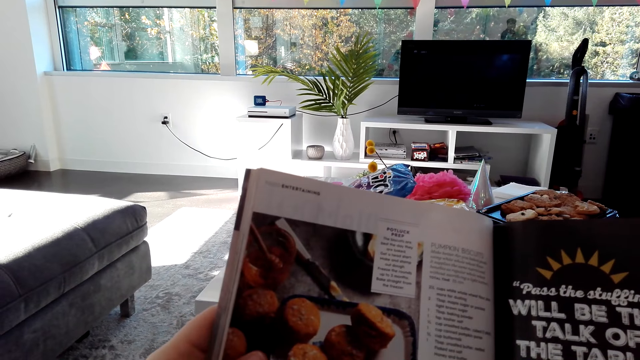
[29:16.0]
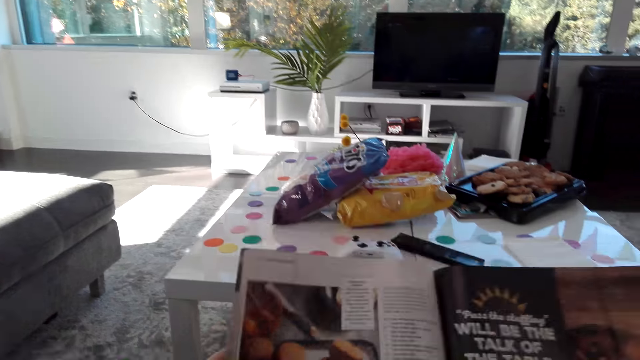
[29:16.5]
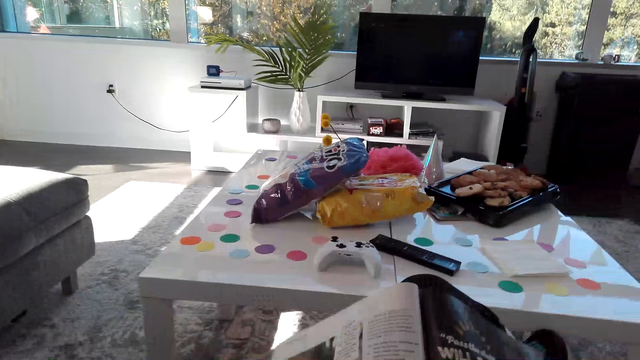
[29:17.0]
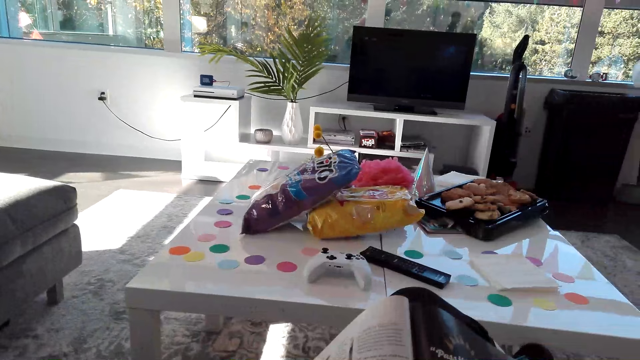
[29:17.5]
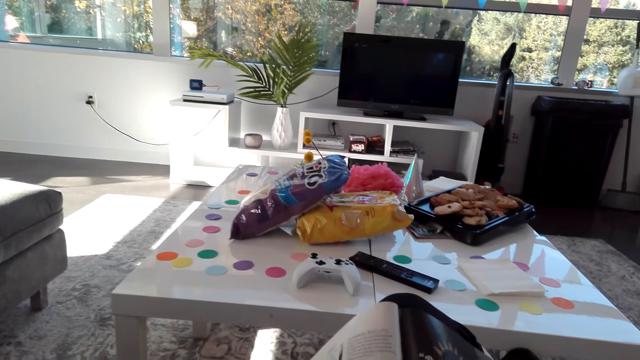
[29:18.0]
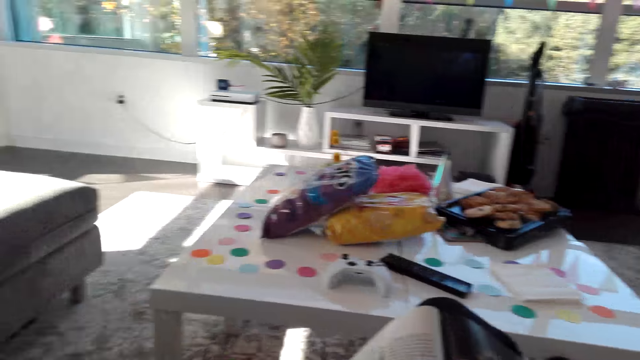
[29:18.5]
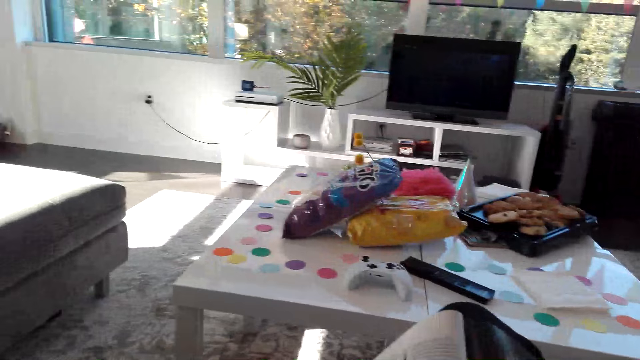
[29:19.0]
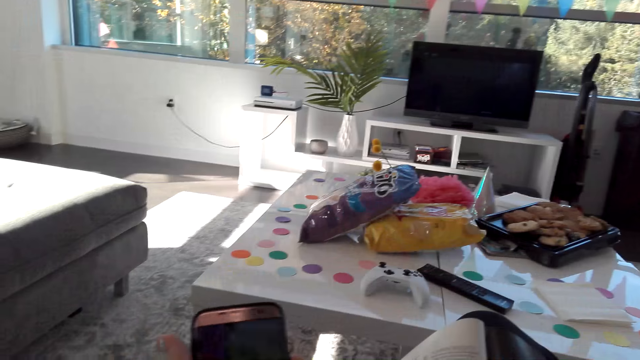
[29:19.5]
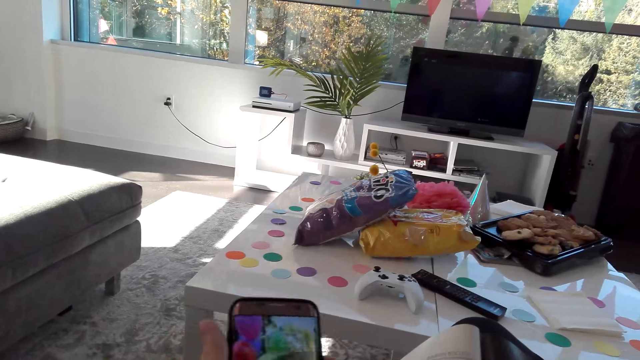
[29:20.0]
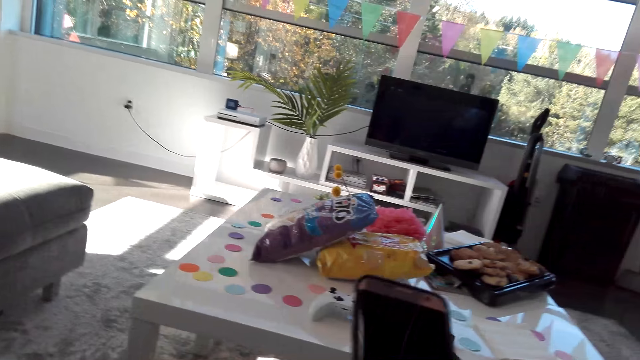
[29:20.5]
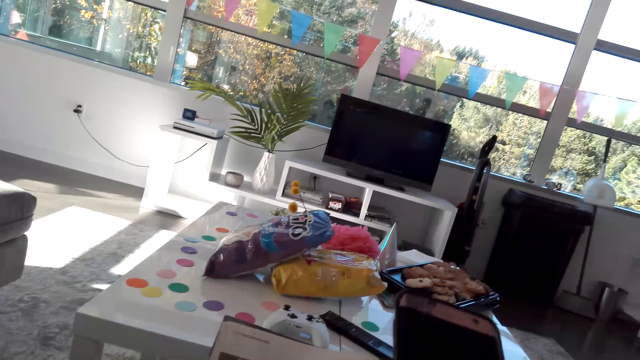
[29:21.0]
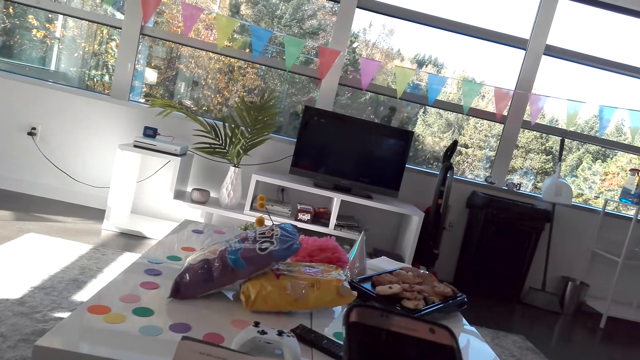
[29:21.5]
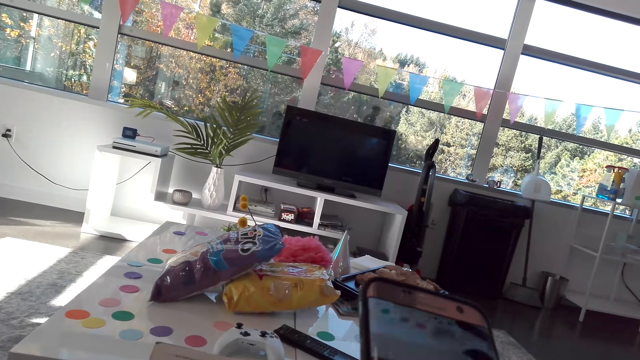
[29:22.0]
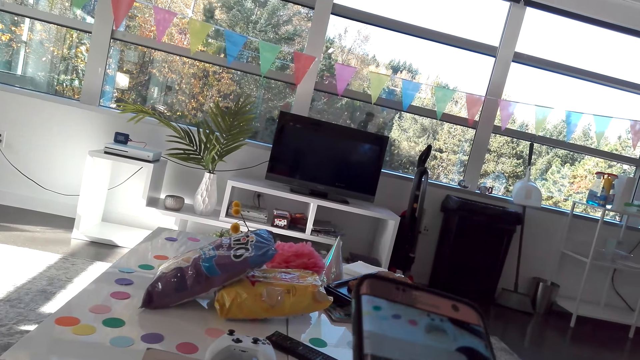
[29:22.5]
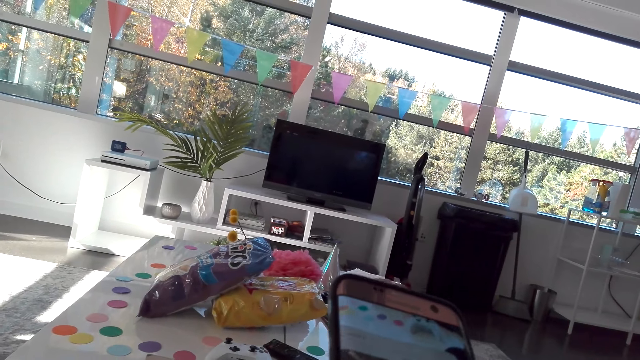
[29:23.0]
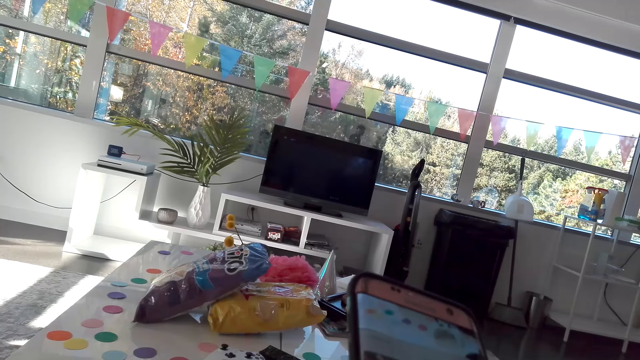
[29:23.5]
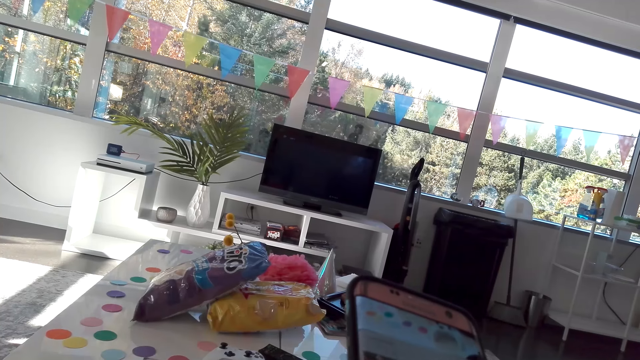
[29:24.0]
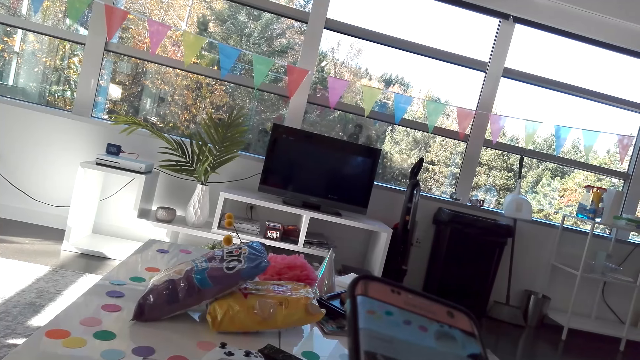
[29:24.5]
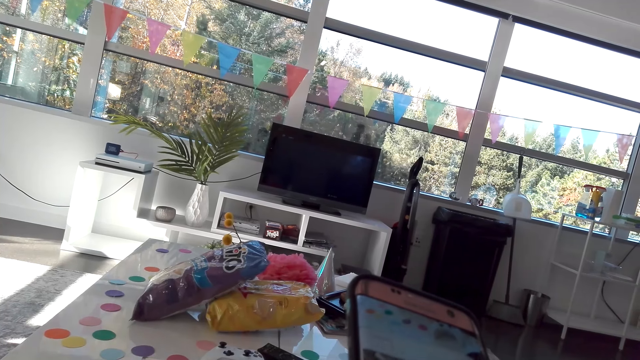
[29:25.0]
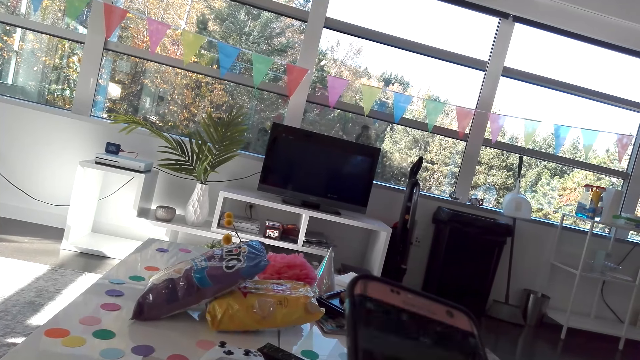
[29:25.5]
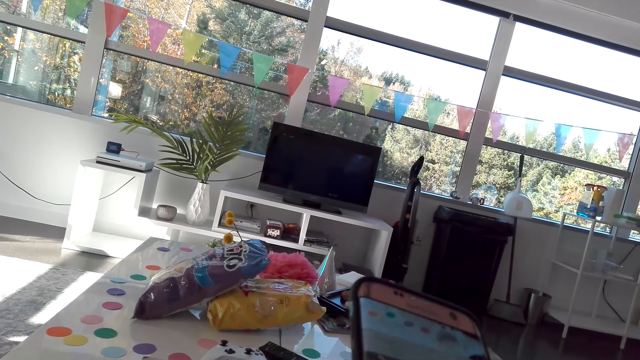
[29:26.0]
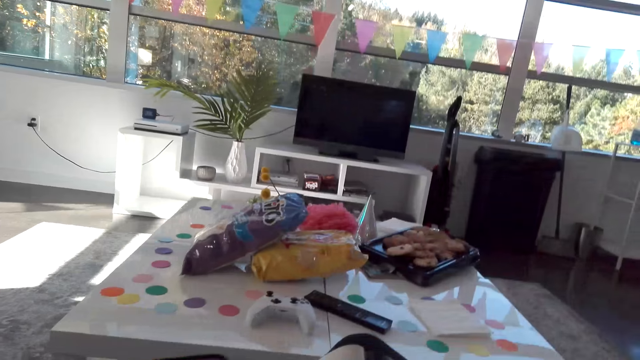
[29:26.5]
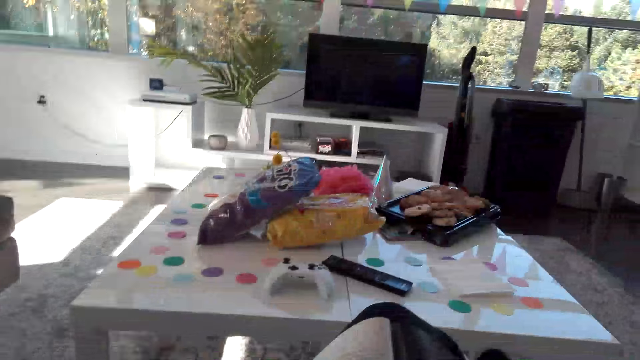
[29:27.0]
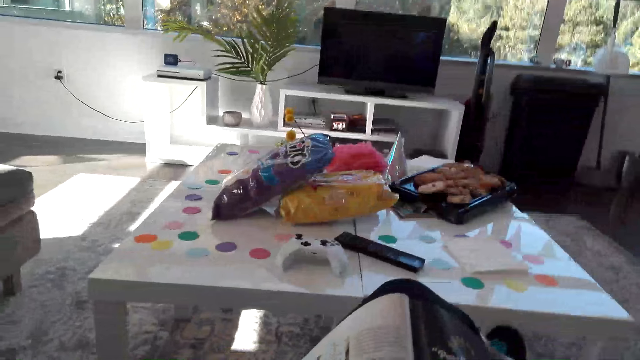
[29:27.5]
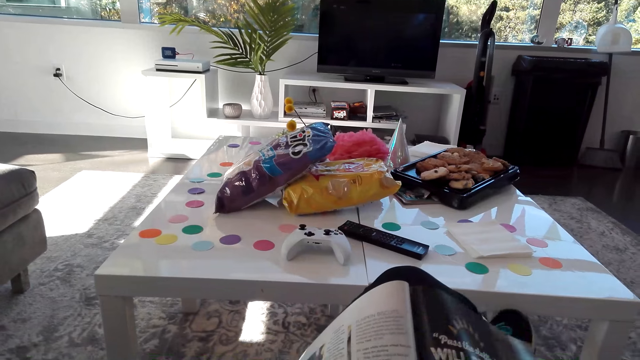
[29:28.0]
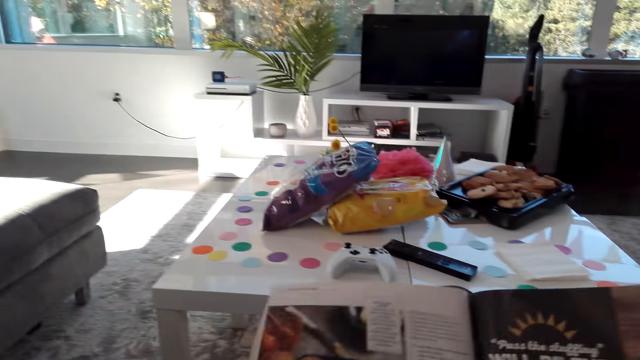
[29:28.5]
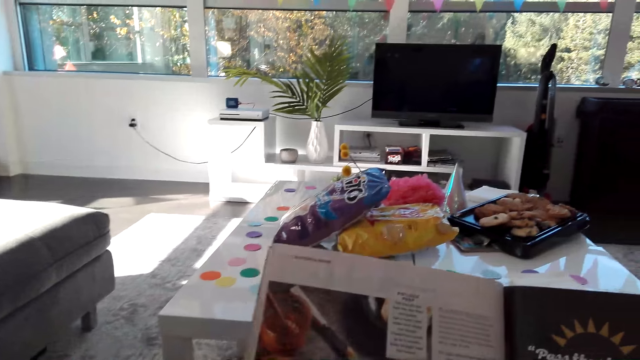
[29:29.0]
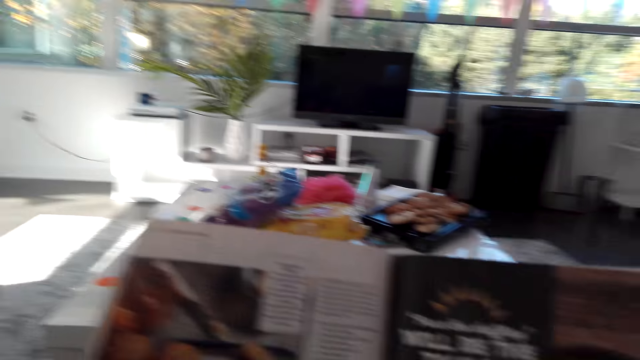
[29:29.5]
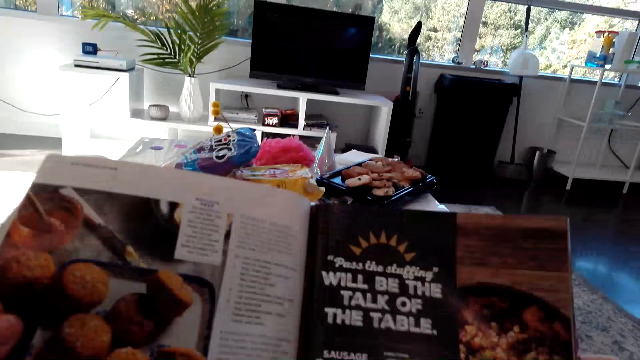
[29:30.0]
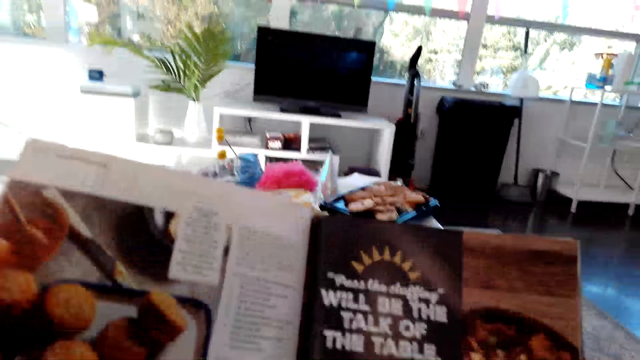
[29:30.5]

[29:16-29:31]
The camera wearer picks up the cell phone. She holds her phone in her hand. She scrolls on the cell phone. She takes a picture of the book or magazine. She puts her phone away. She holds the book in her hands. She picks the magazine up.

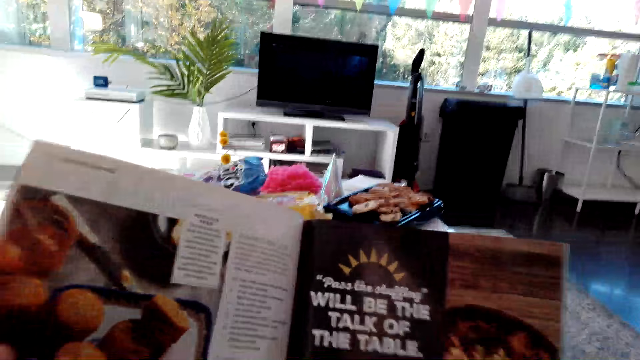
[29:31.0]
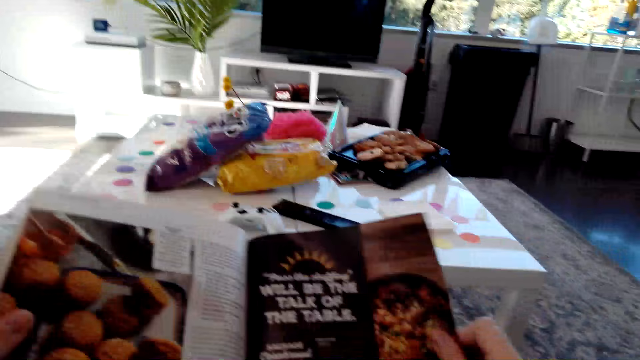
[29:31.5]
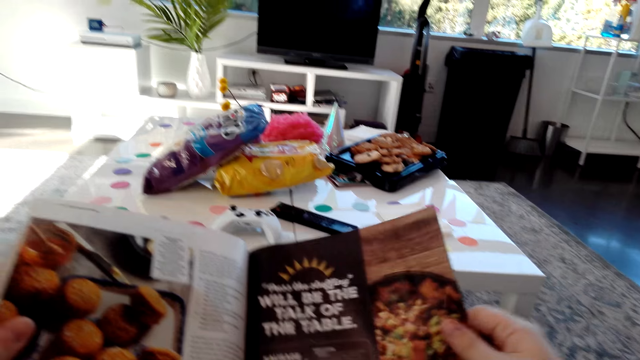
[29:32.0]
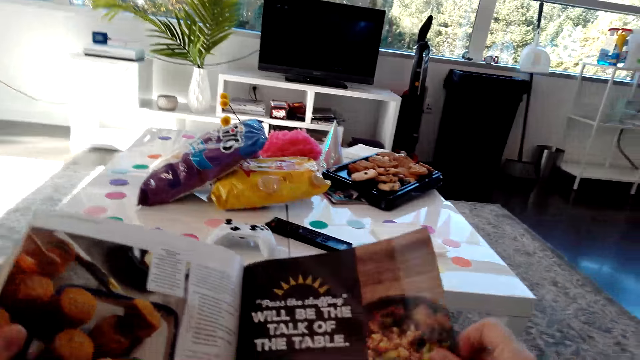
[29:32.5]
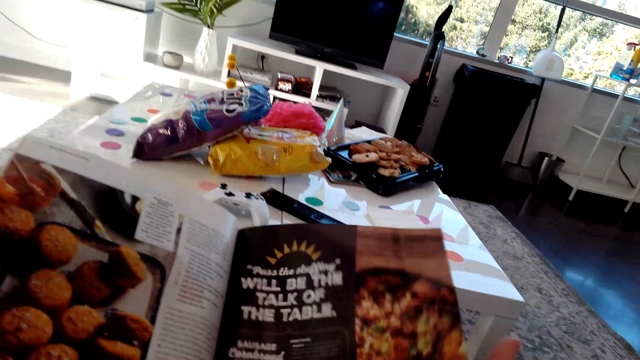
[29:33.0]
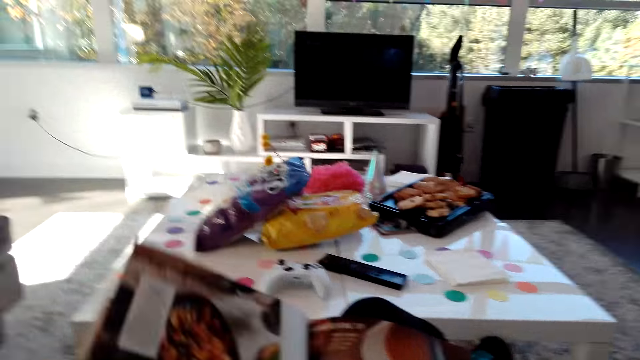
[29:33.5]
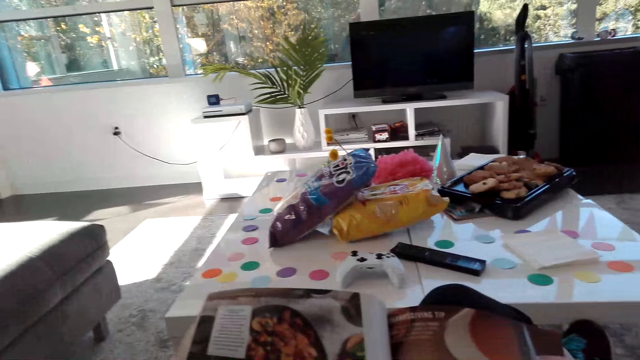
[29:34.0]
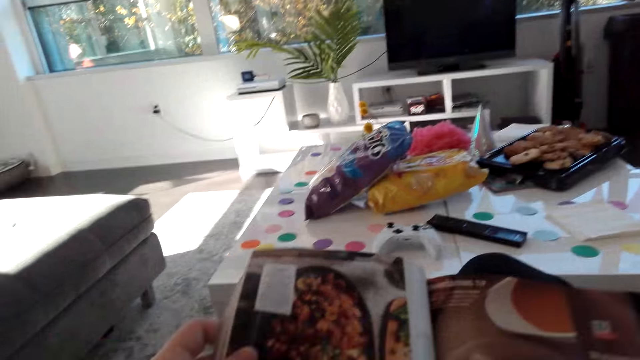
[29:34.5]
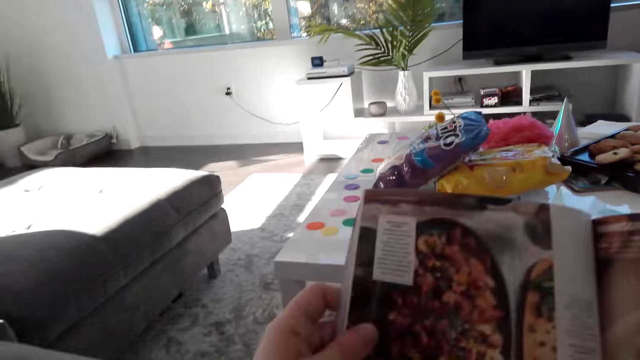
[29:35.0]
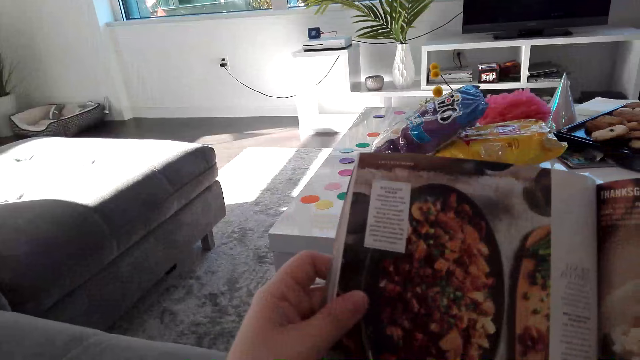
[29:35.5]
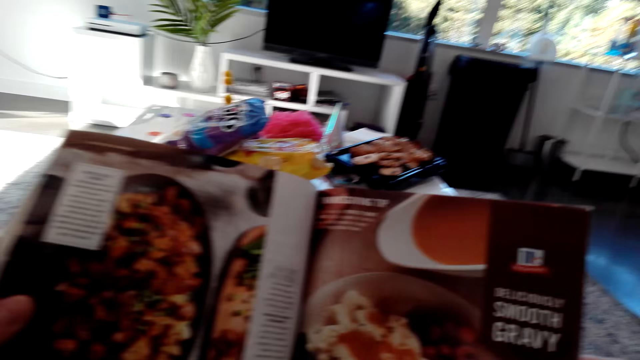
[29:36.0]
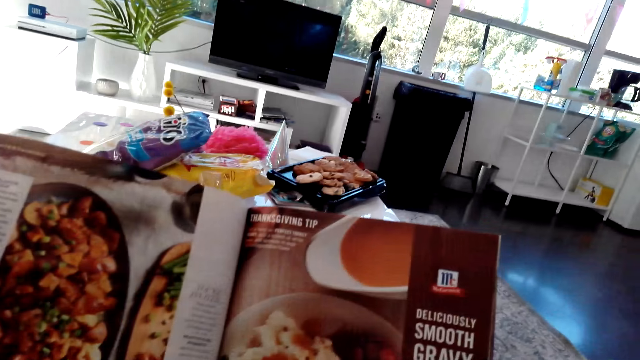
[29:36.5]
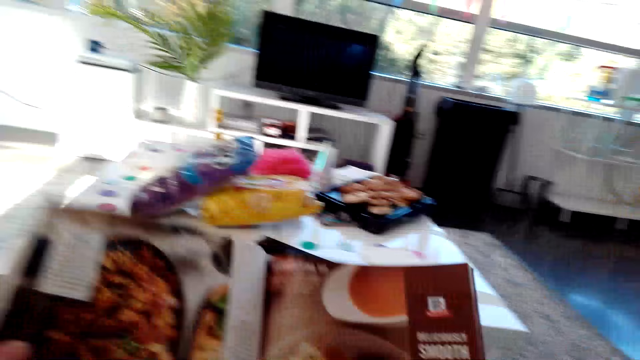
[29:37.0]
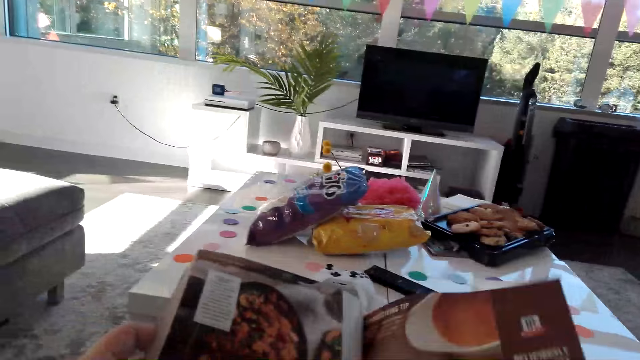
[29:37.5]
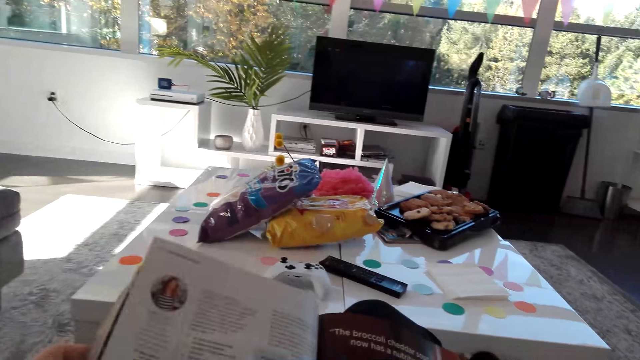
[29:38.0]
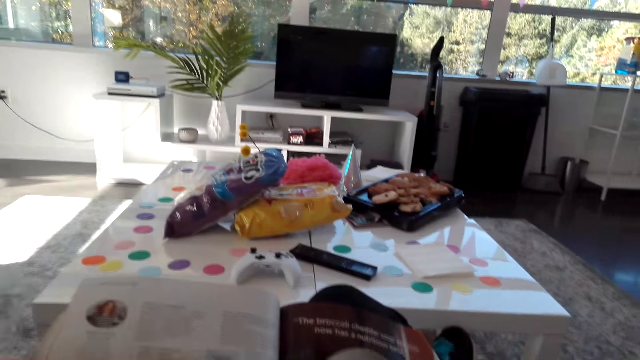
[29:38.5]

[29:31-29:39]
The camera wearer opens the pages of the book or magazine. They flip the pages of the magazine. They read on the cell phone.
